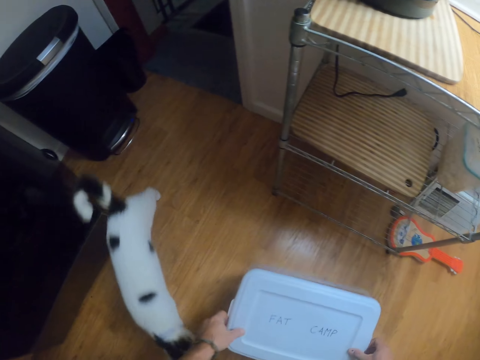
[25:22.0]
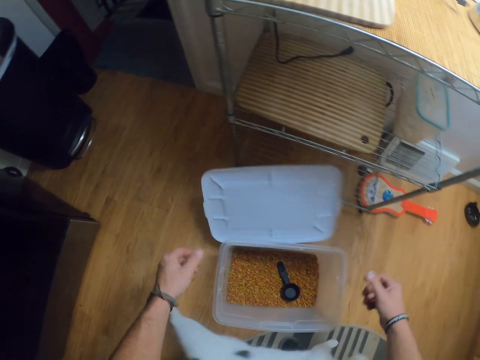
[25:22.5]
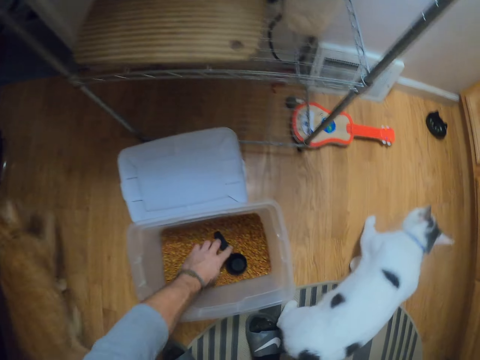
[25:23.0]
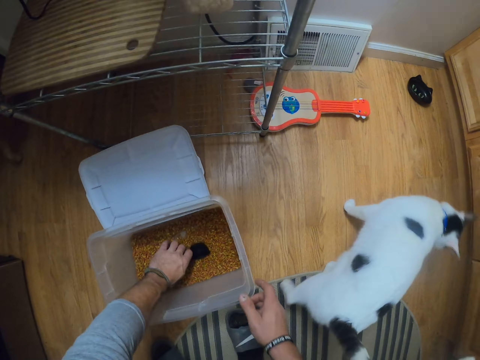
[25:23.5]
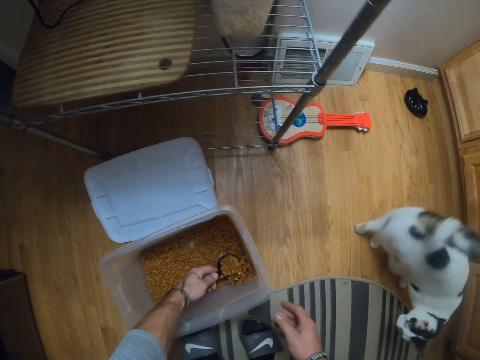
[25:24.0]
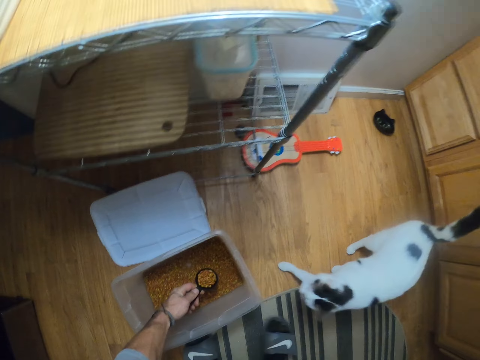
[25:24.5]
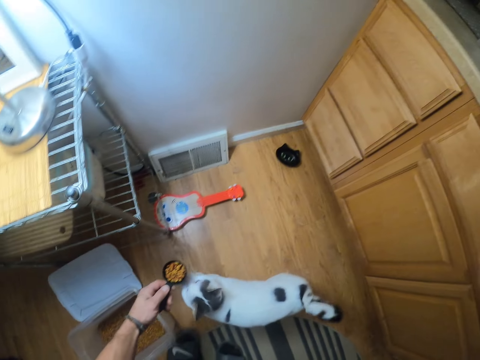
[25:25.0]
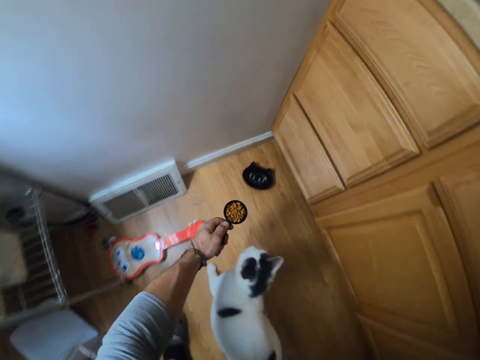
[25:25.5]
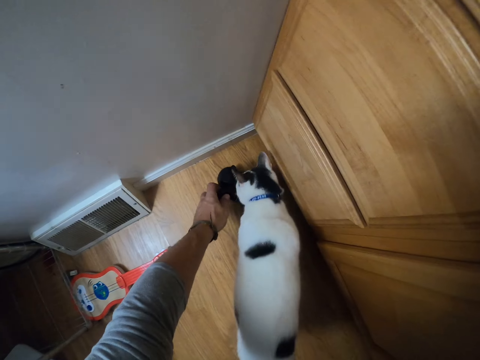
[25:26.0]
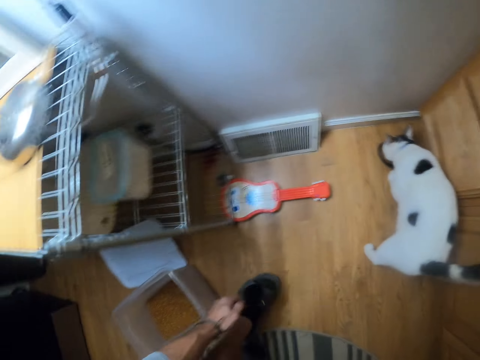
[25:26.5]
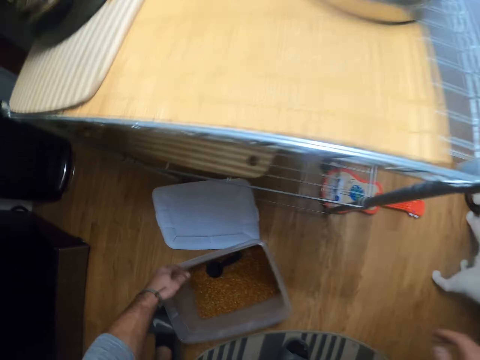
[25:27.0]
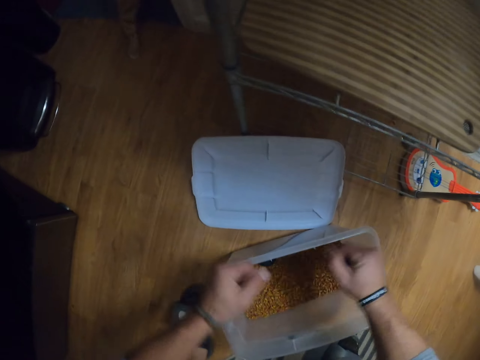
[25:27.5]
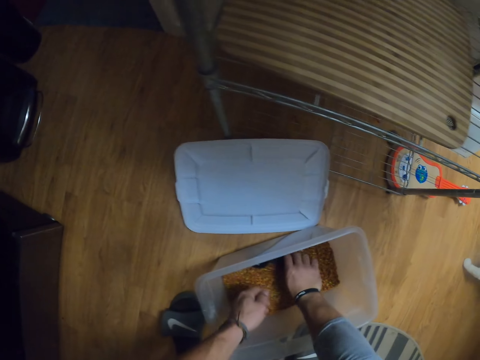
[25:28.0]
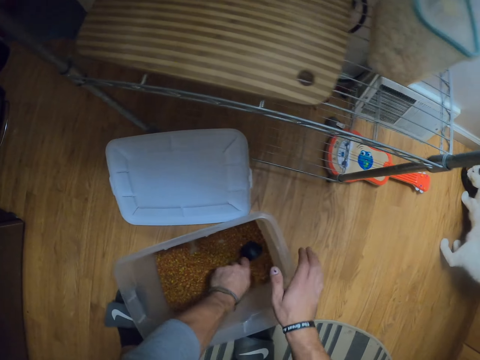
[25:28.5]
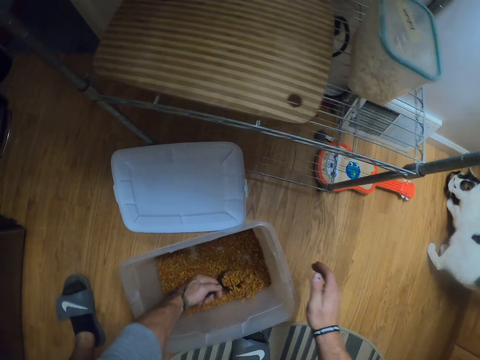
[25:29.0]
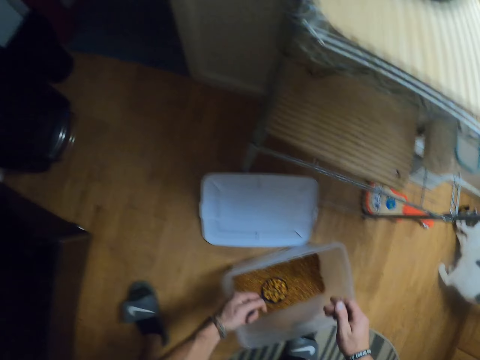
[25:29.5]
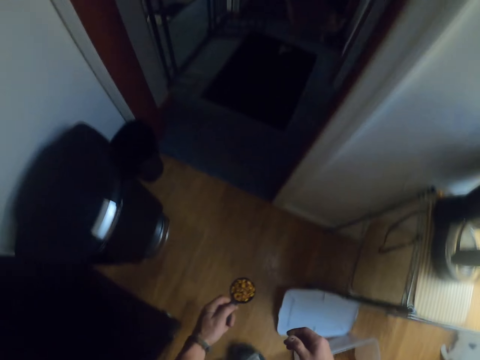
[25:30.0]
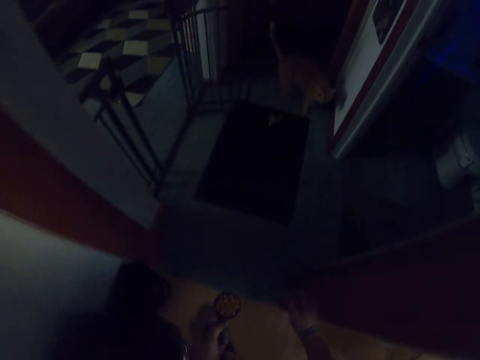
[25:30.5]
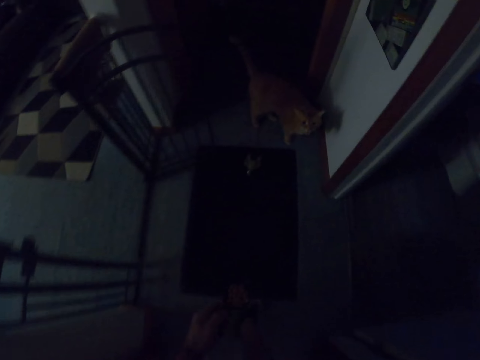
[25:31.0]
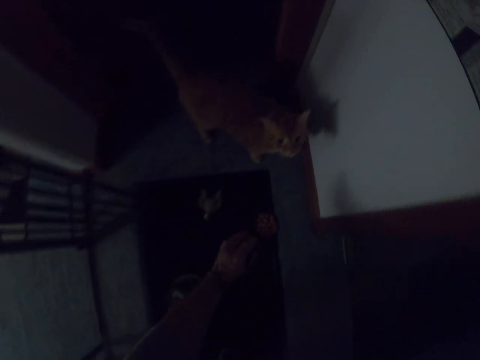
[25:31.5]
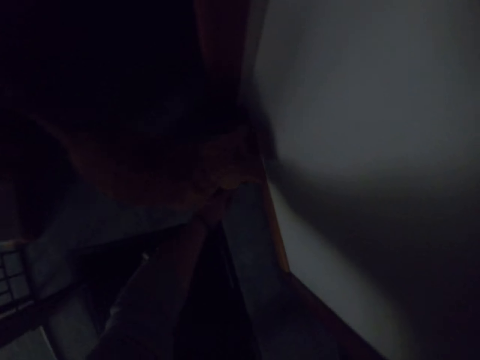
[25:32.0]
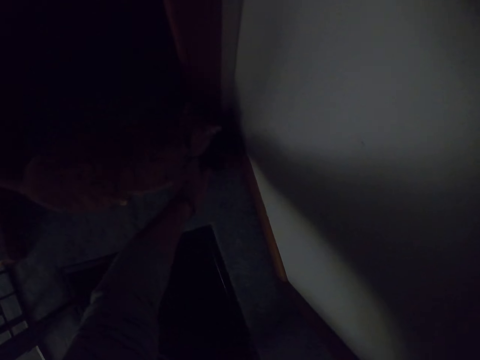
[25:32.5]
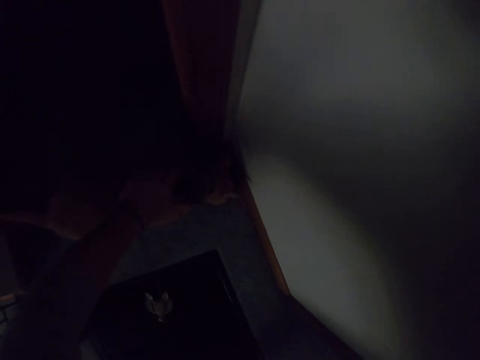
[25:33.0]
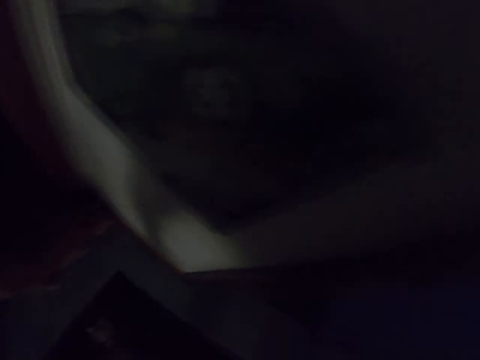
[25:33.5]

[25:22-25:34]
The camera wearer opens the bowl with both hands. He scoops cat food from the bowl with a spoon in his left hand. He pours cat food into a plate on the floor with the spoon in his left hand. He feeds the cats. He drops the spoon in the bowl with his left hand. He picks up the spoon from the bowl with his left hand. He scoops cat food from the bowl with the spoon in his left hand.

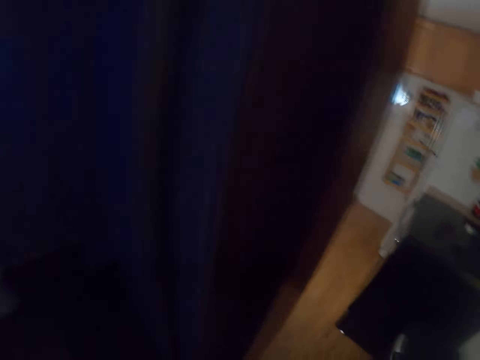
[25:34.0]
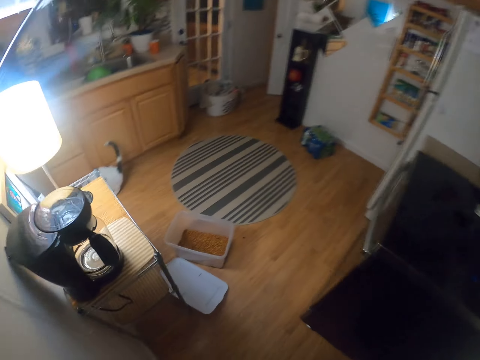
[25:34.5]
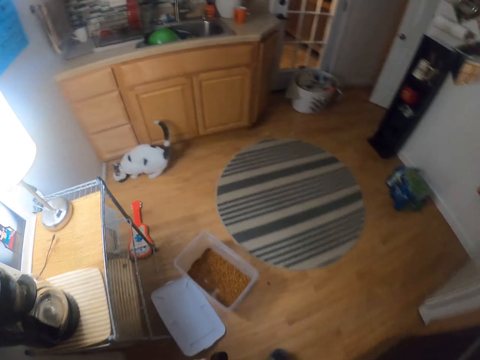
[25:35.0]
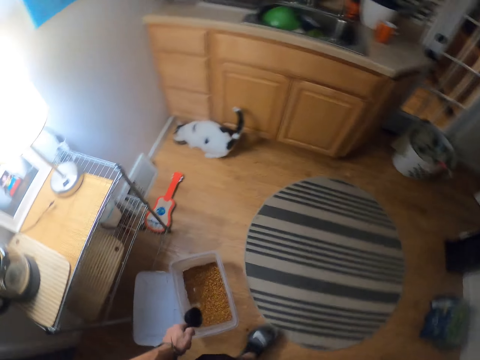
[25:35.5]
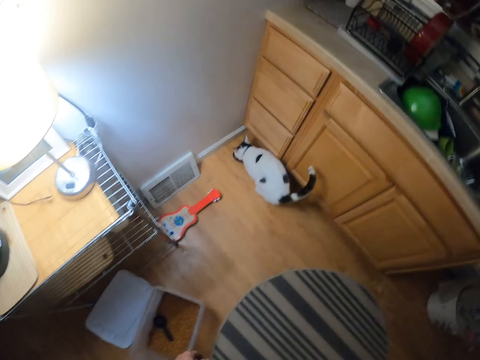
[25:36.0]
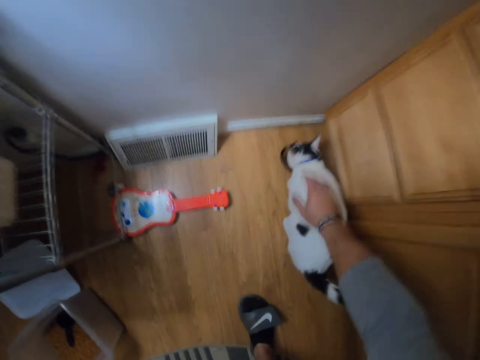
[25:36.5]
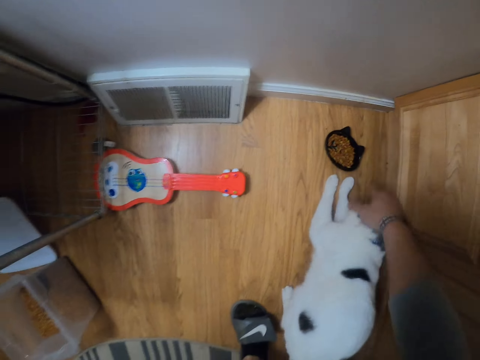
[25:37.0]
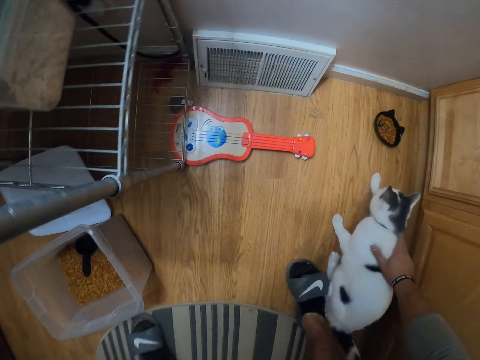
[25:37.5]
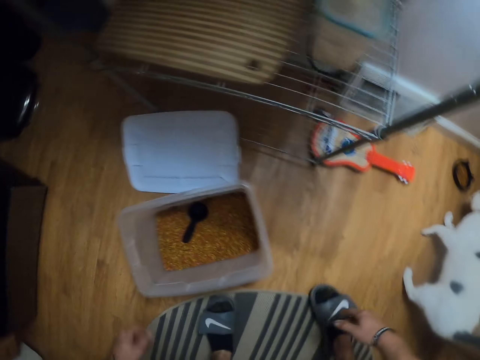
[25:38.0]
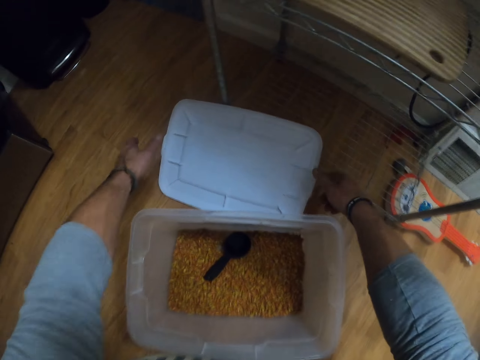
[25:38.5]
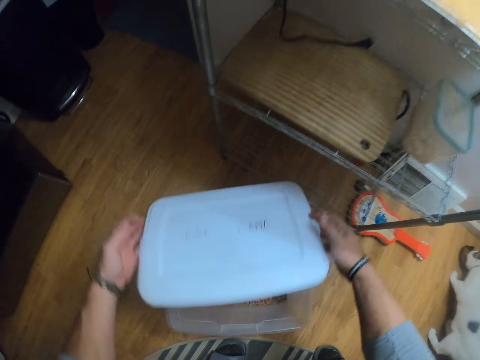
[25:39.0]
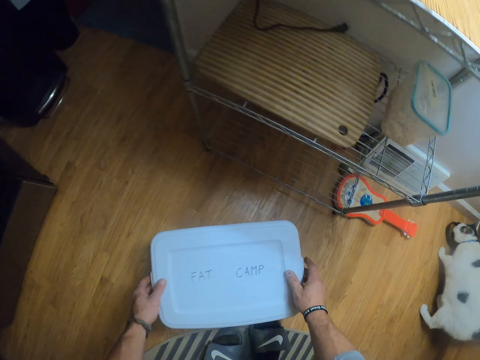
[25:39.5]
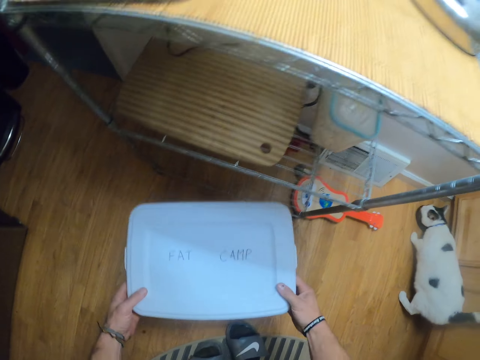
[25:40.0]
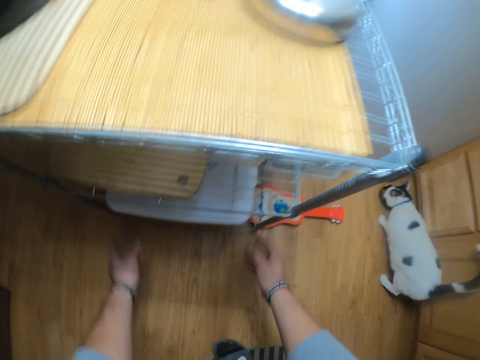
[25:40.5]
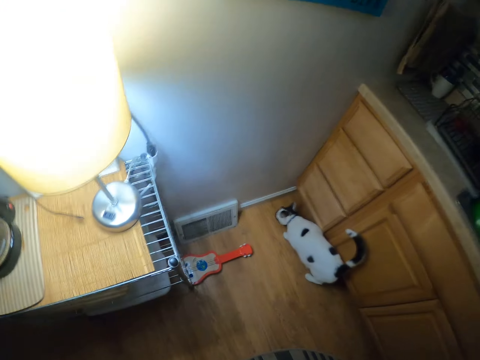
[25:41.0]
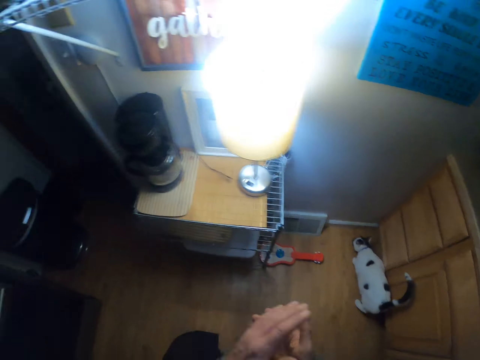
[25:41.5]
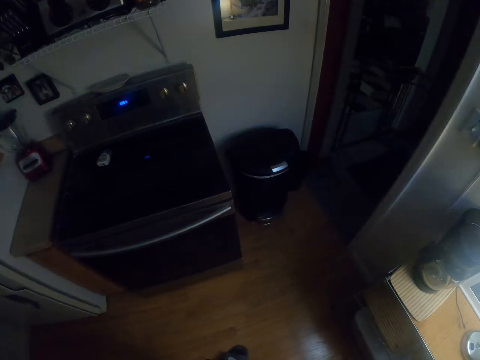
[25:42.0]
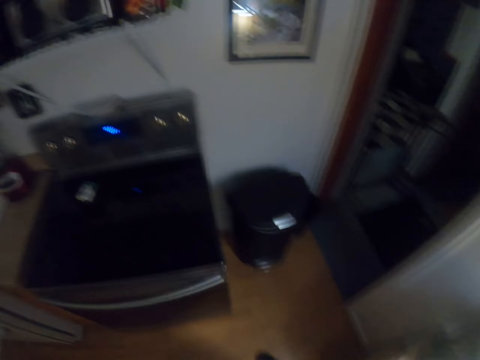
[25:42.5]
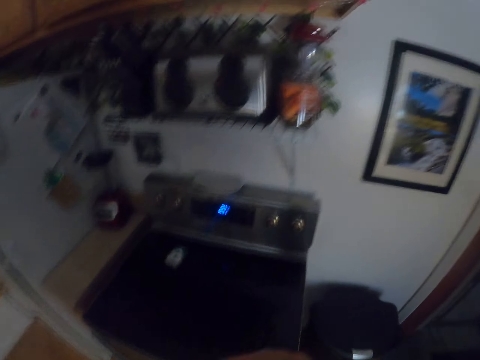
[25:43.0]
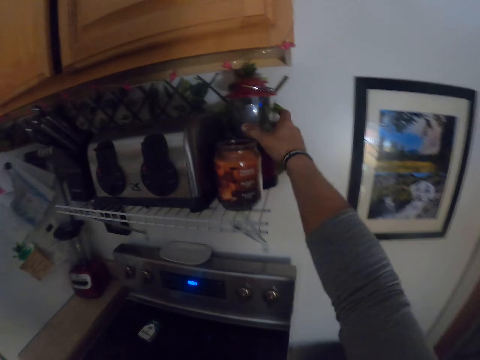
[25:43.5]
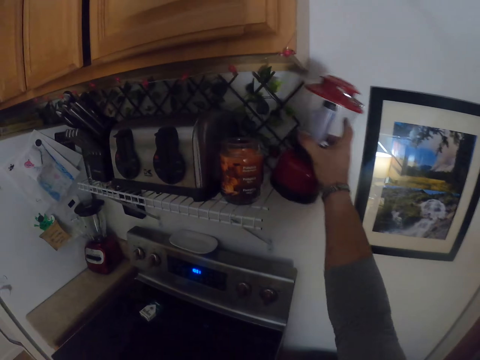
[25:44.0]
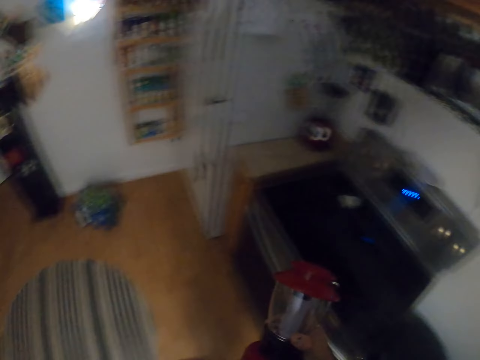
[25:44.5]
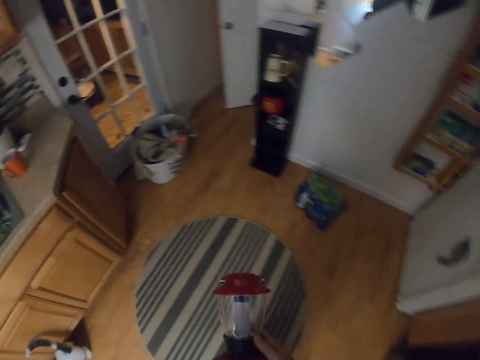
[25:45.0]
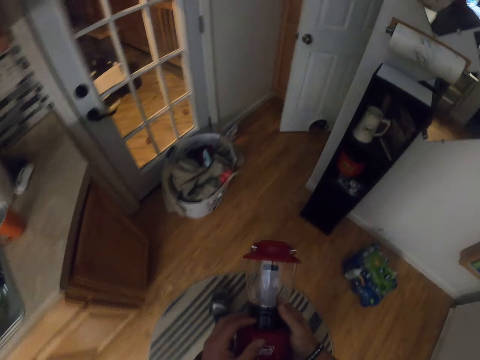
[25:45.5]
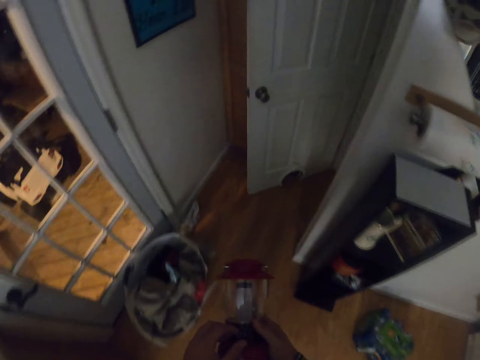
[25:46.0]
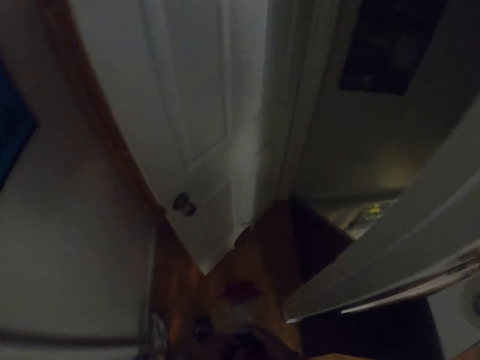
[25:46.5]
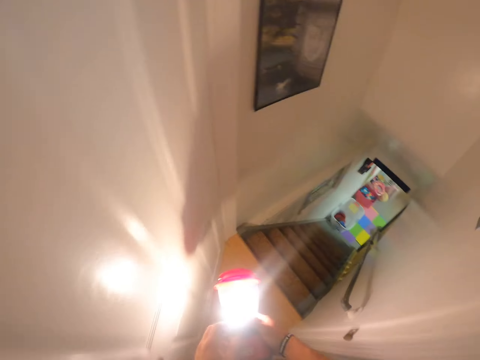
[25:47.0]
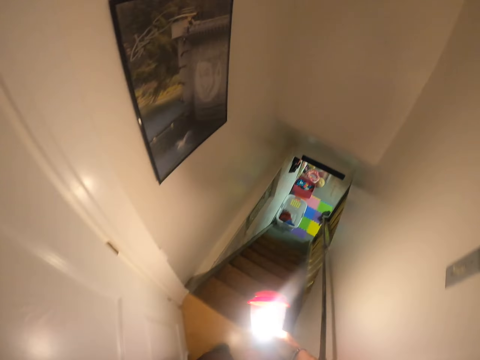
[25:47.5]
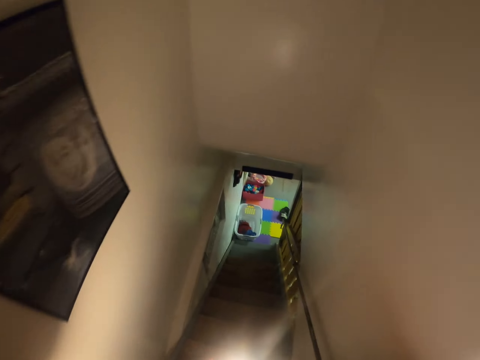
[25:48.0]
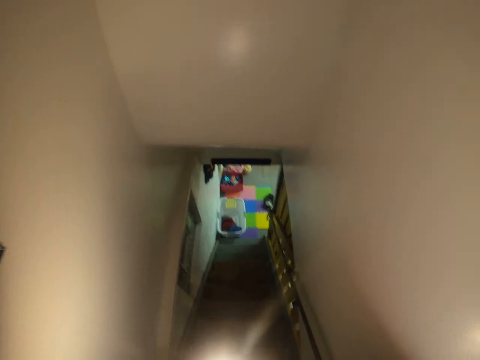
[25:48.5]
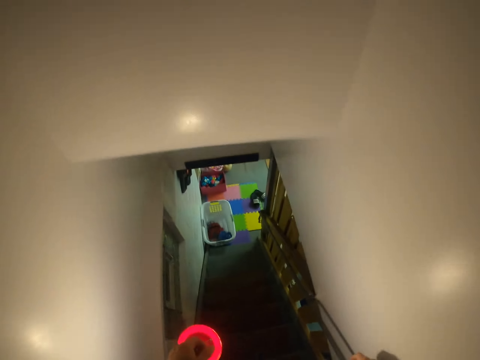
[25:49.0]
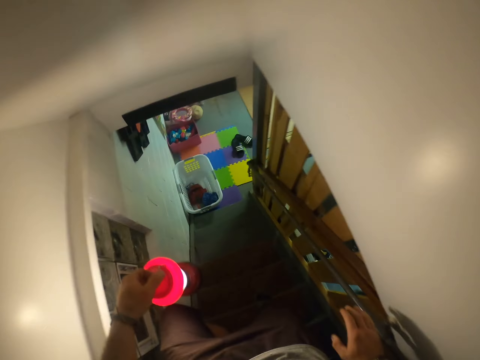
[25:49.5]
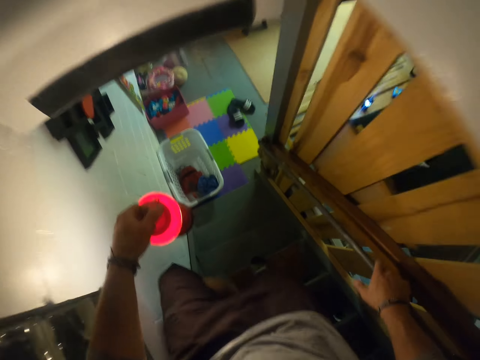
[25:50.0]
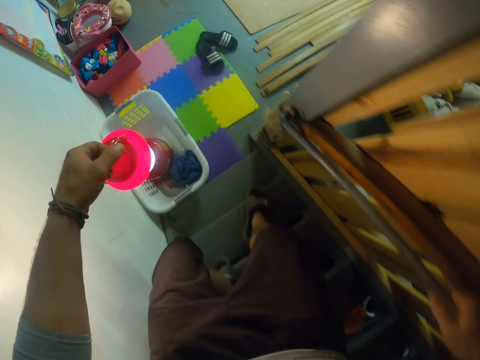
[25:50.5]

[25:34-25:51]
The camera wearer pets the cat with his right hand. He closes the bowl with both hands. He keeps the bowl on the rack with both hands. He picks up a lamp or torch from a rack with his right hand. He walks from the kitchen to the basement. He turns on the torch. He walks down the staircase.
